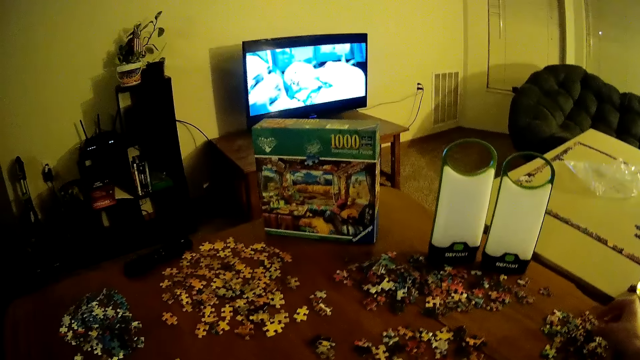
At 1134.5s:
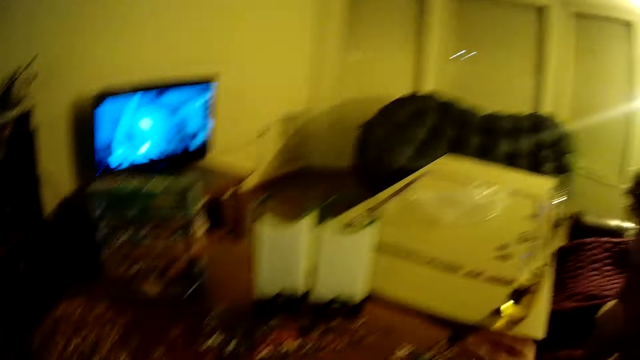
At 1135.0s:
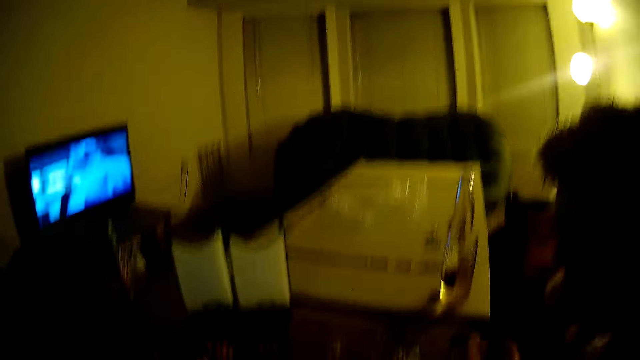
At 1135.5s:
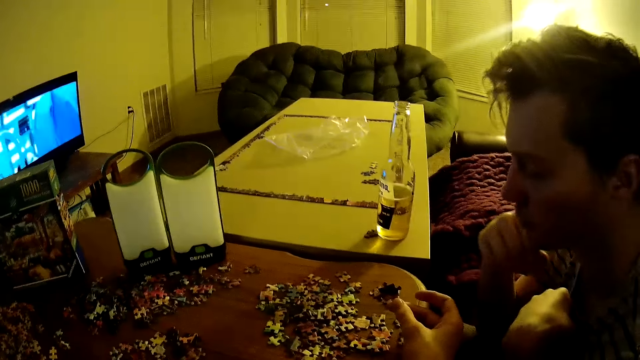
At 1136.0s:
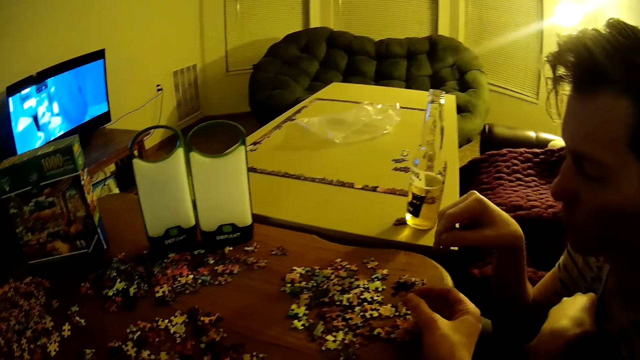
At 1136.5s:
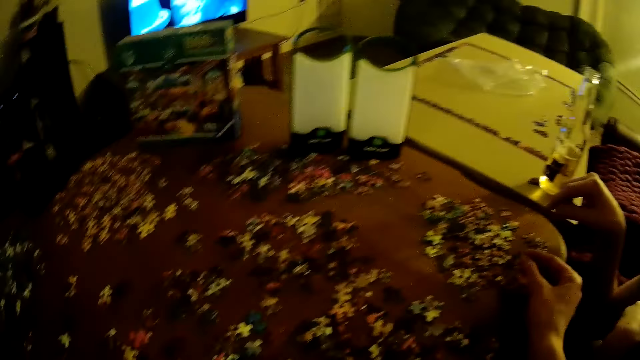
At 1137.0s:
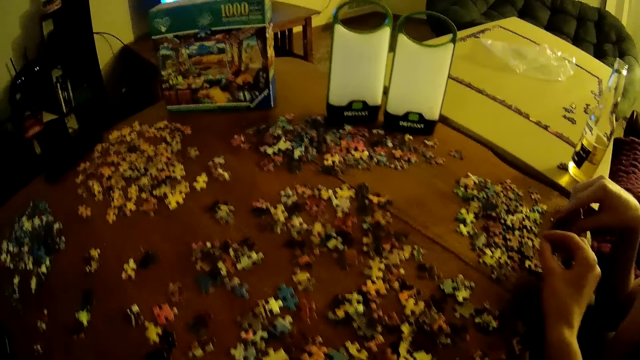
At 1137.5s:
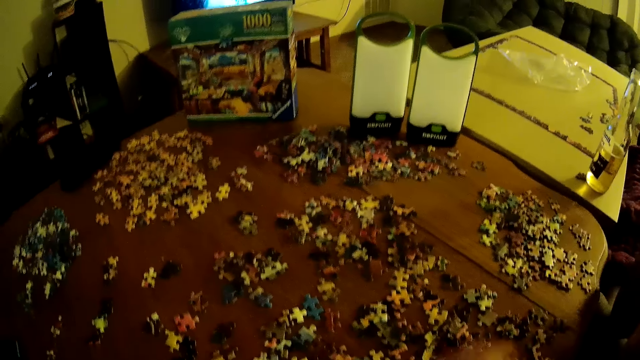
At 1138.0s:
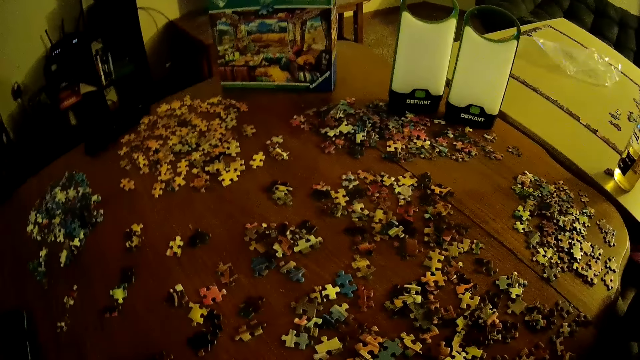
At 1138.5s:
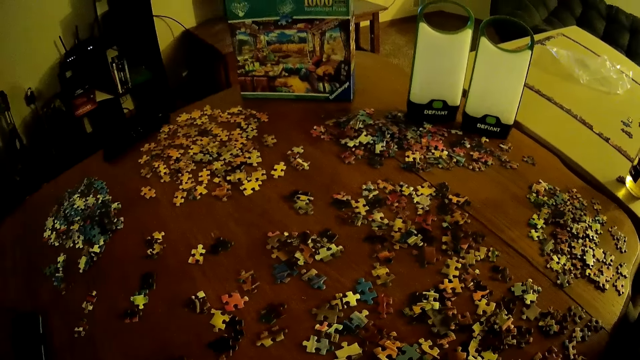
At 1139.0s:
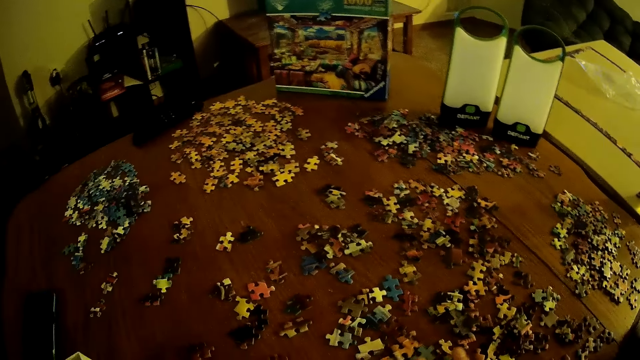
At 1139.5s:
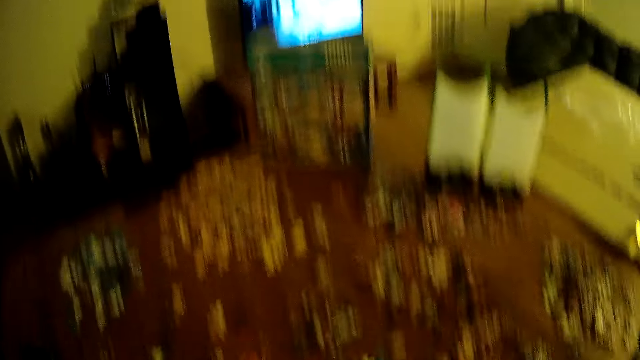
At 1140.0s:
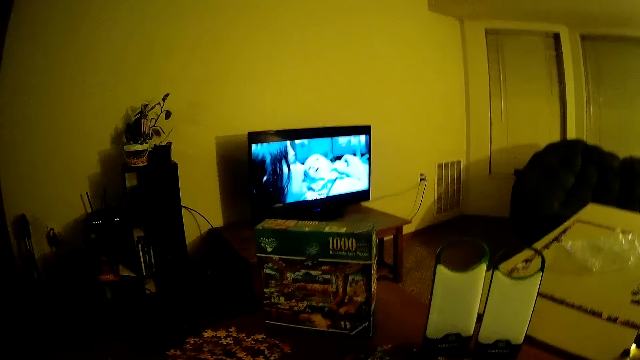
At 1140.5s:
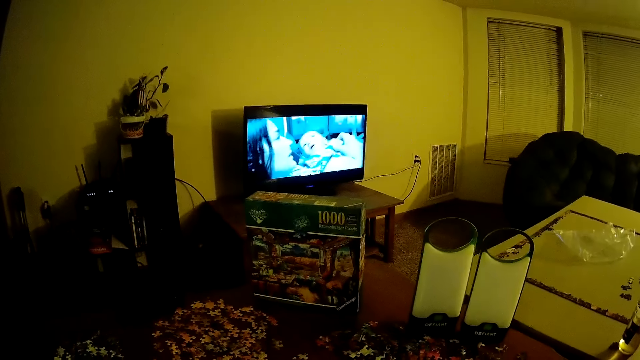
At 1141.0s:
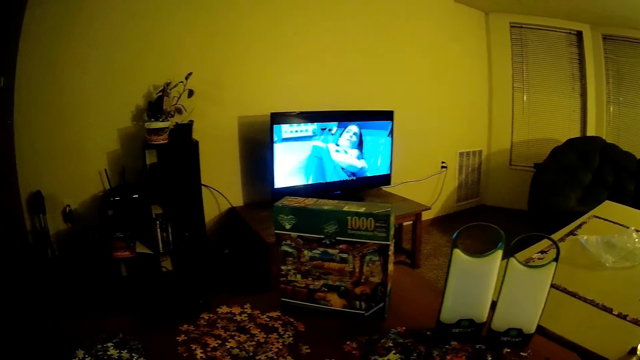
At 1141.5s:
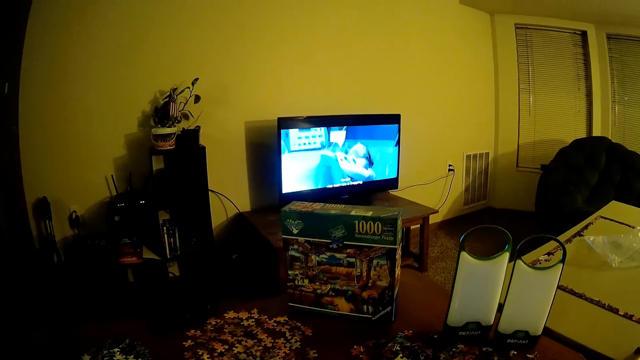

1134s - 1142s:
The camera wearer holds a card. They place playing cards on the table.

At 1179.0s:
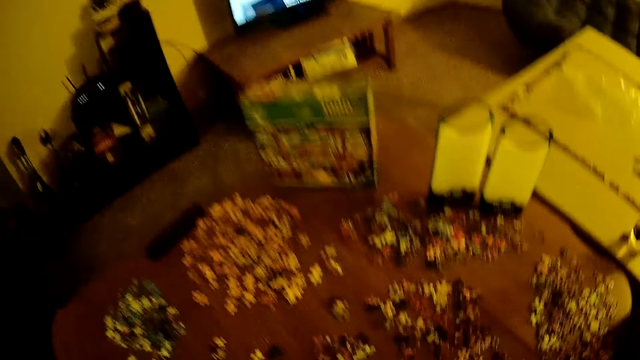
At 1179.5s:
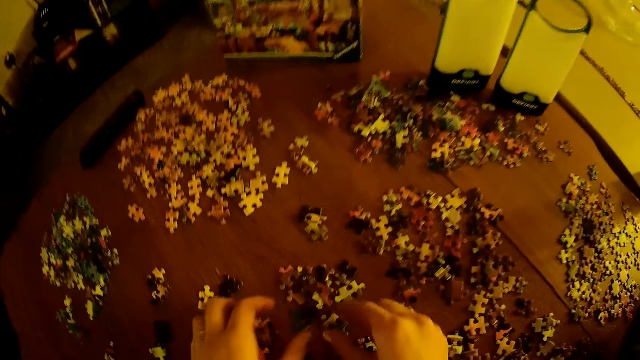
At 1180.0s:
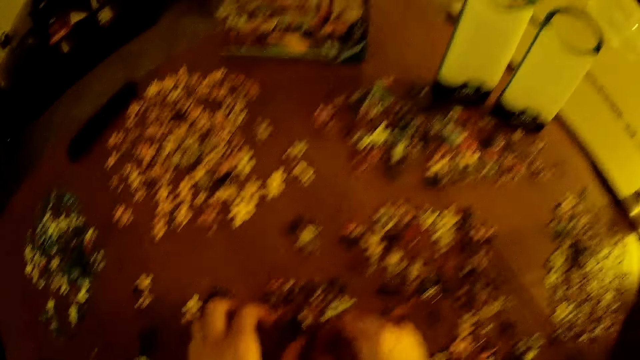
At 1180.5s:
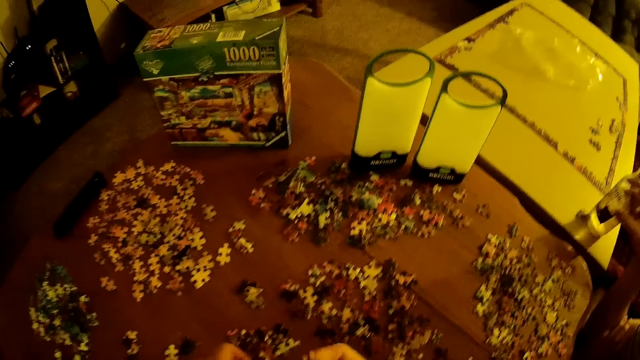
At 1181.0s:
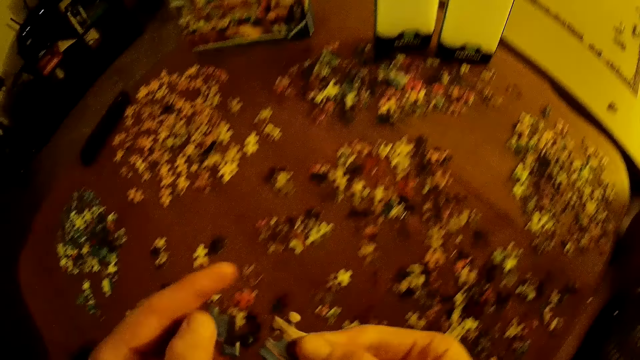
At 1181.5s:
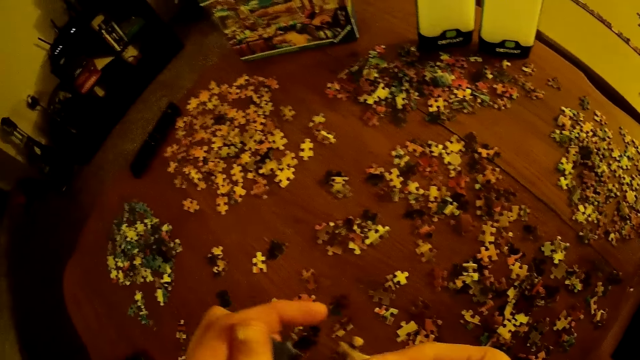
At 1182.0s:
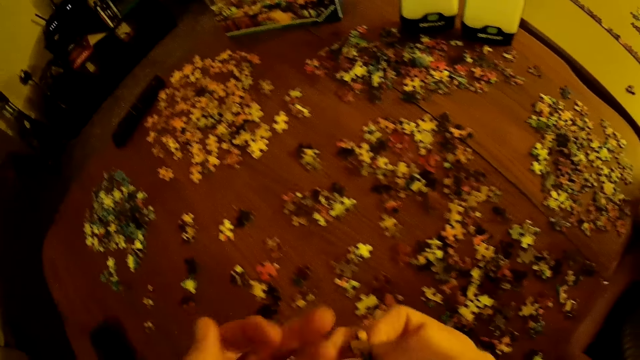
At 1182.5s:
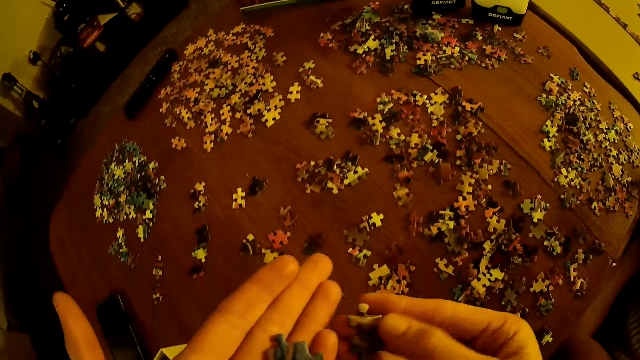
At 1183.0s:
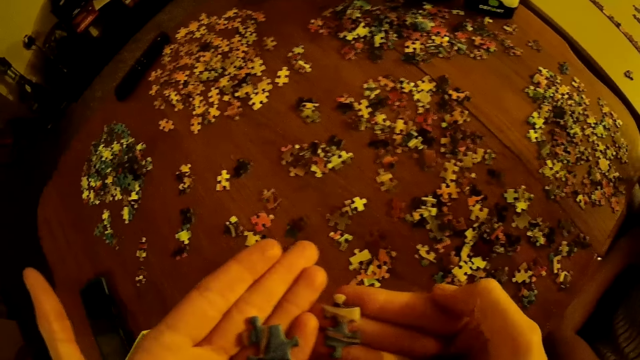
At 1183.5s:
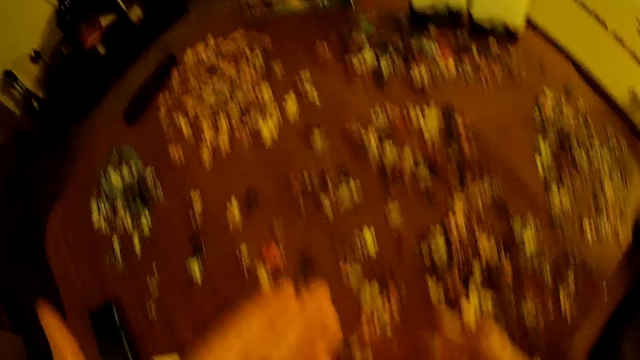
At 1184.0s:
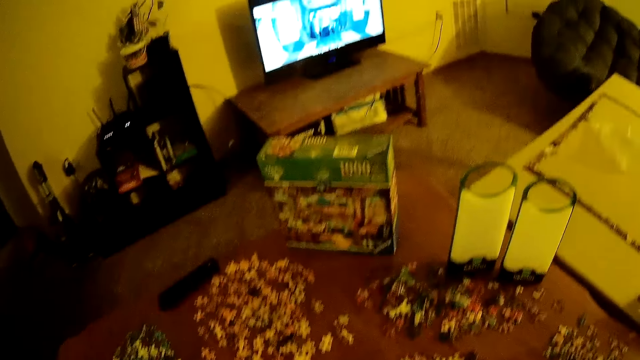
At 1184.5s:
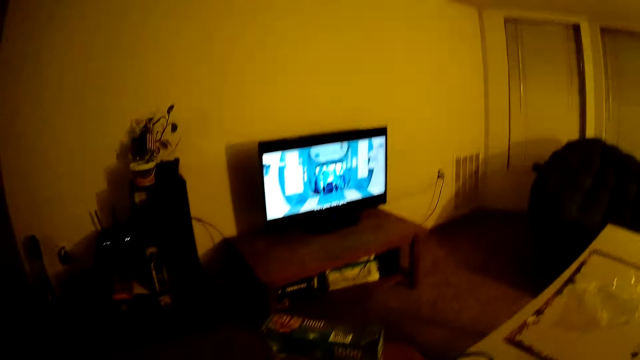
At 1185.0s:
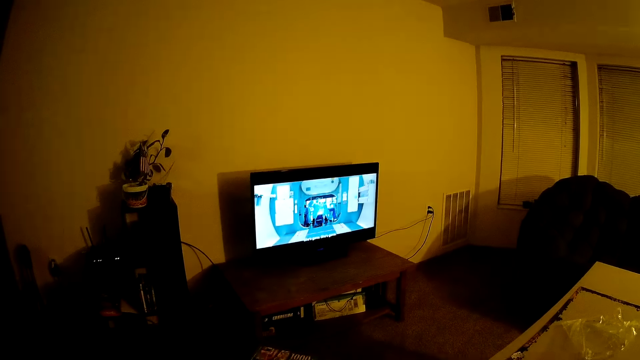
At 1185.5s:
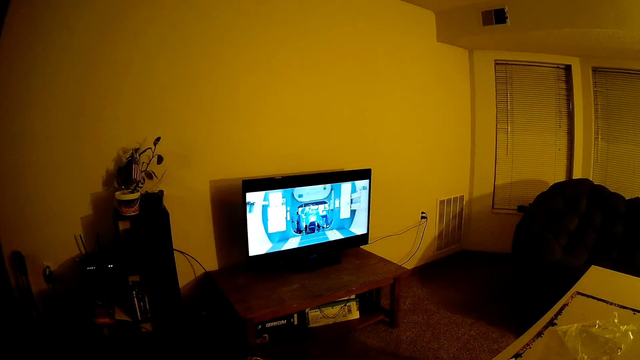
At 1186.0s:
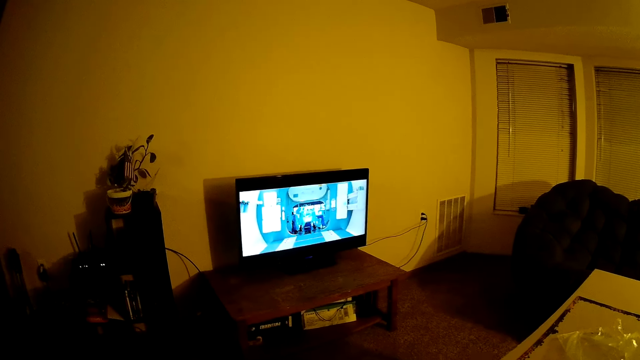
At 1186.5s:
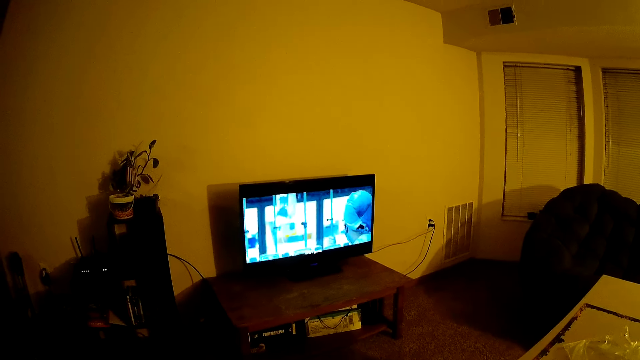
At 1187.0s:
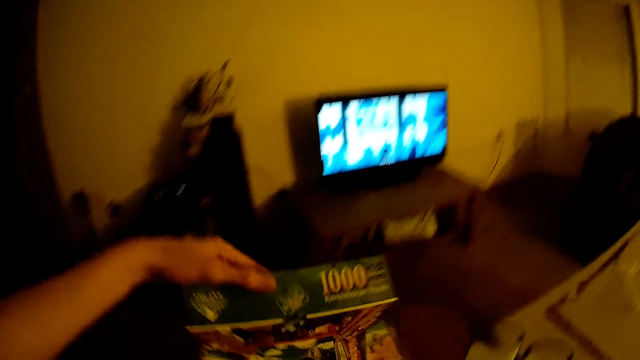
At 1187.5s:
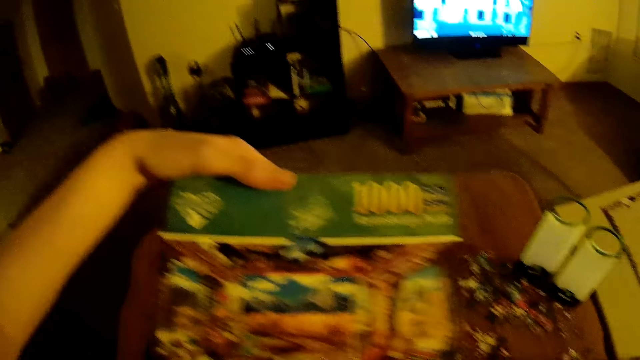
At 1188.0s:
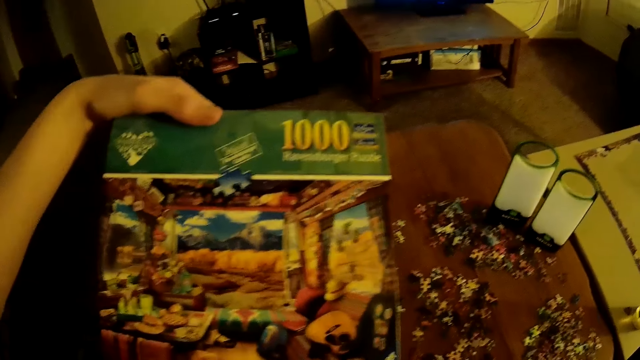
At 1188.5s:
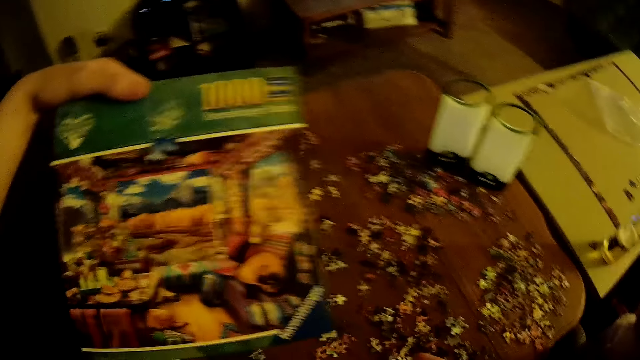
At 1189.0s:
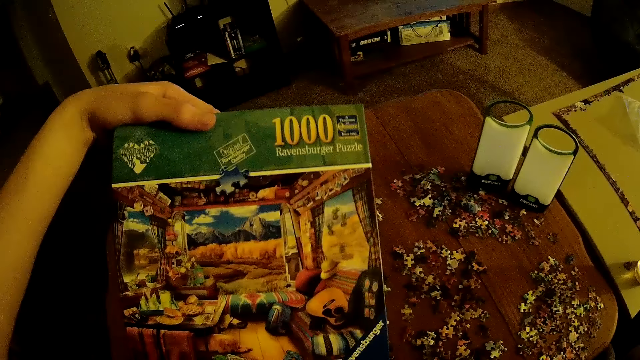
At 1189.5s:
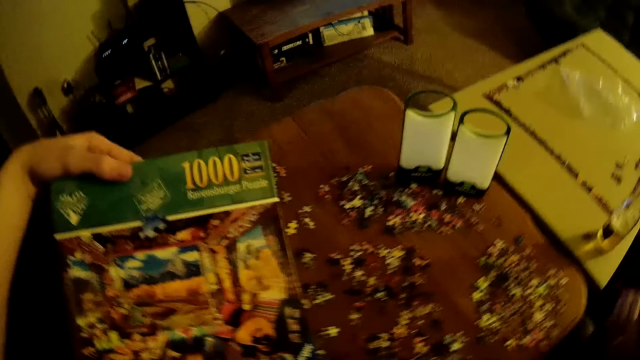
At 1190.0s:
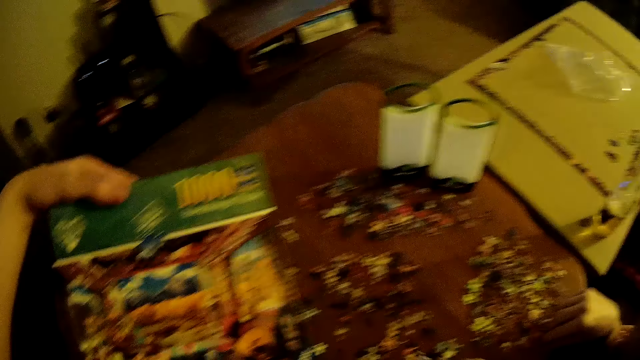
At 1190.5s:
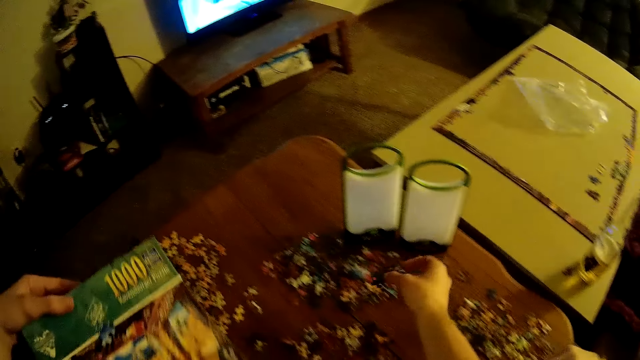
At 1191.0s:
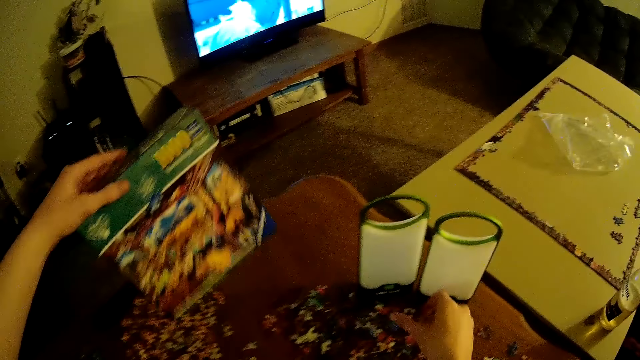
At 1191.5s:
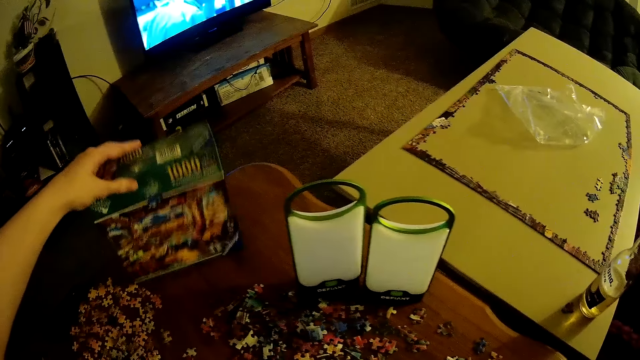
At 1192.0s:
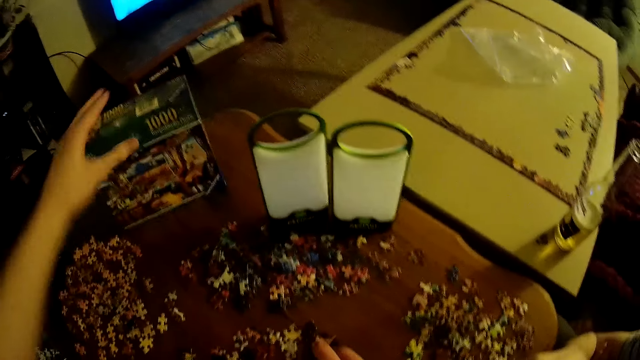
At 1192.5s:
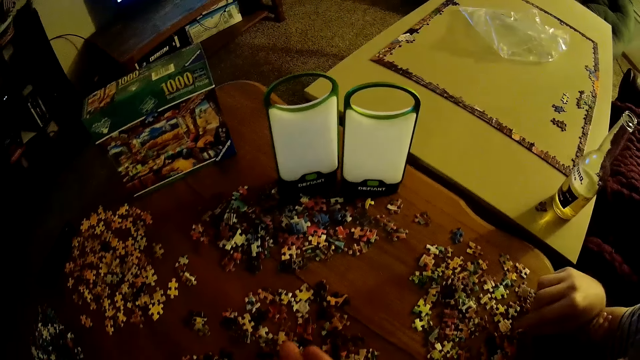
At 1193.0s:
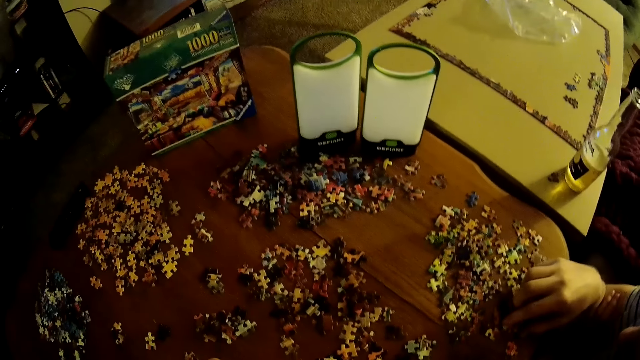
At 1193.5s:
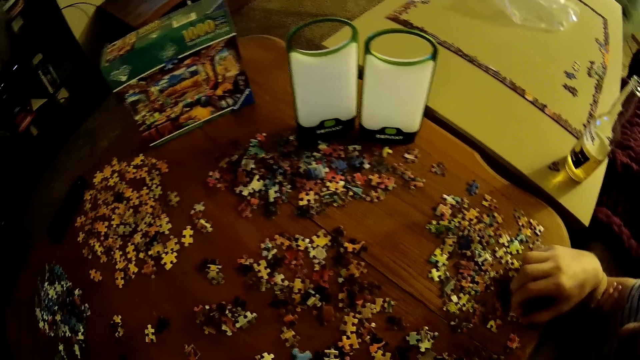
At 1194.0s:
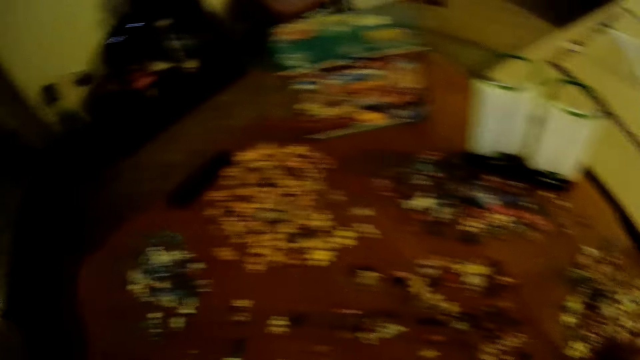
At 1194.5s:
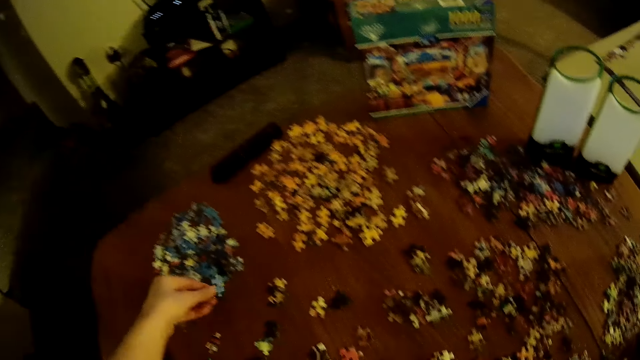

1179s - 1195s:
The camera wearer picks up playing cards from the table. They pick up the jigsaw box. They look at the jigsaw box. A man places a card down. The camera wearer puts the jigsaw box on the table. They assemble the jigsaw. The man assembles the jigsaw.
